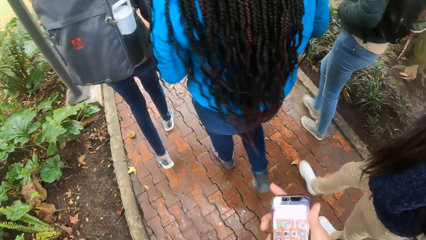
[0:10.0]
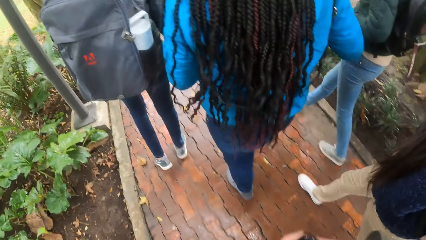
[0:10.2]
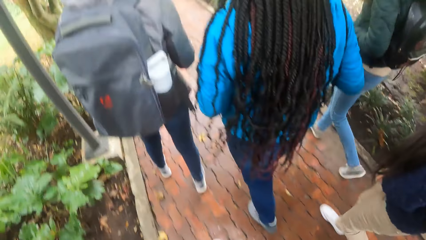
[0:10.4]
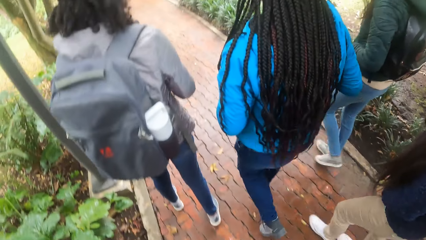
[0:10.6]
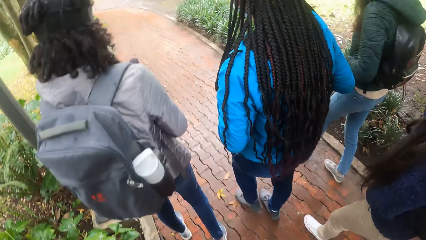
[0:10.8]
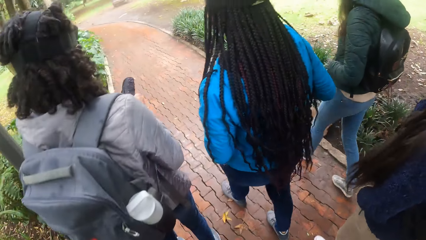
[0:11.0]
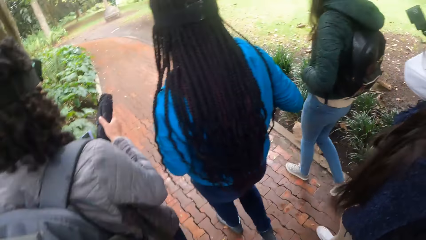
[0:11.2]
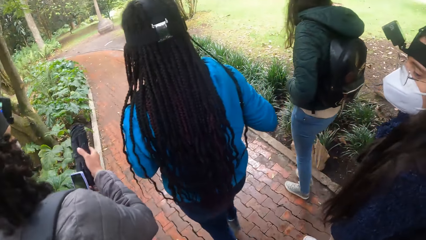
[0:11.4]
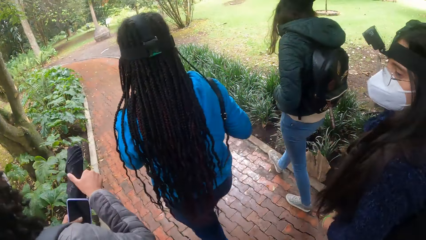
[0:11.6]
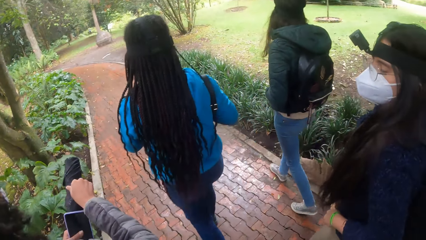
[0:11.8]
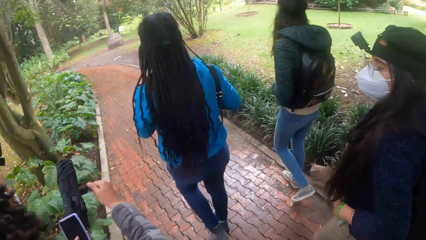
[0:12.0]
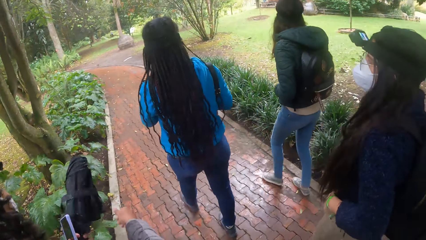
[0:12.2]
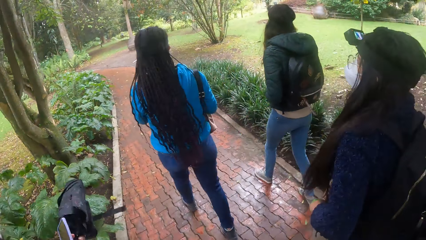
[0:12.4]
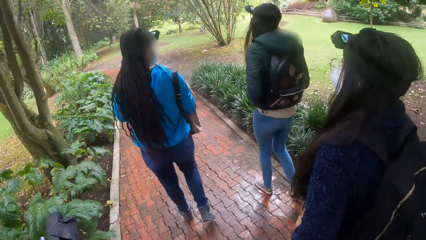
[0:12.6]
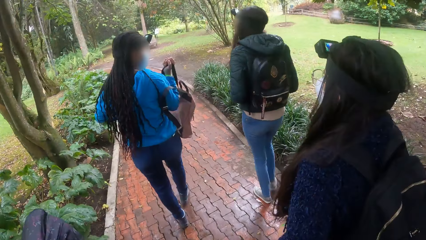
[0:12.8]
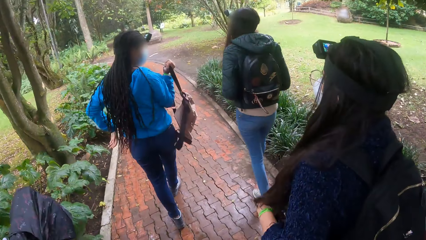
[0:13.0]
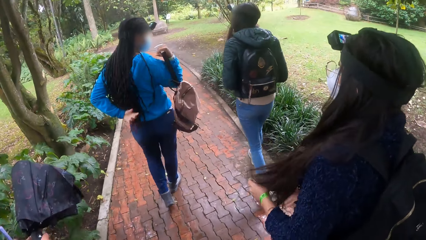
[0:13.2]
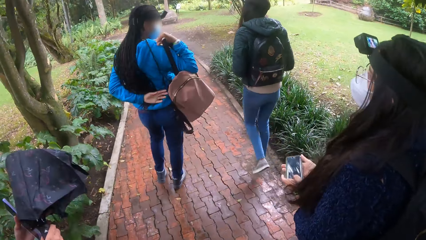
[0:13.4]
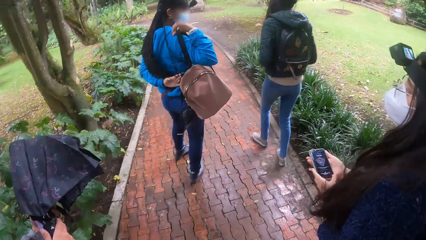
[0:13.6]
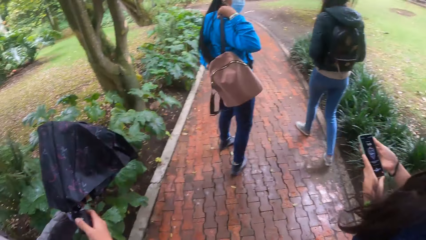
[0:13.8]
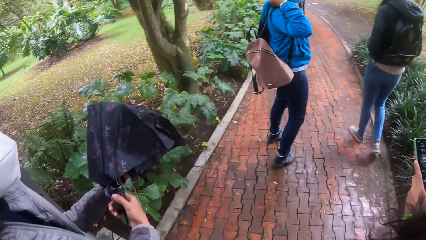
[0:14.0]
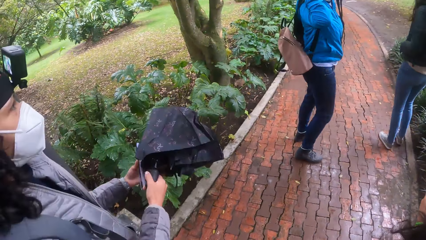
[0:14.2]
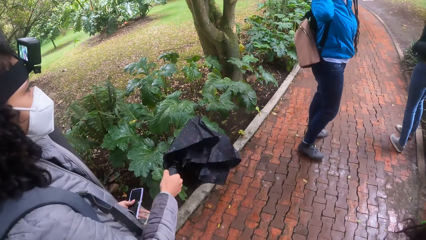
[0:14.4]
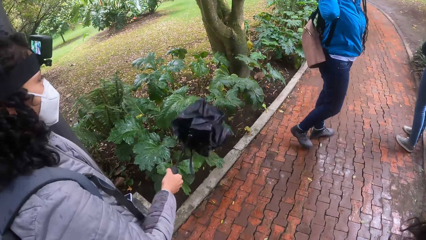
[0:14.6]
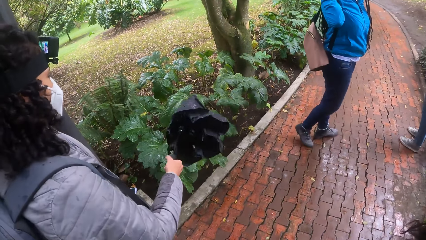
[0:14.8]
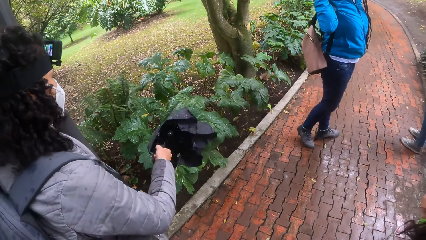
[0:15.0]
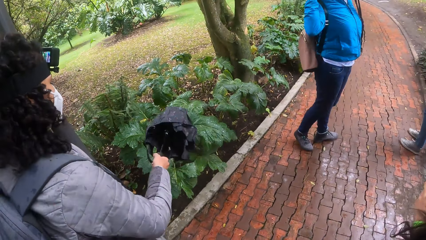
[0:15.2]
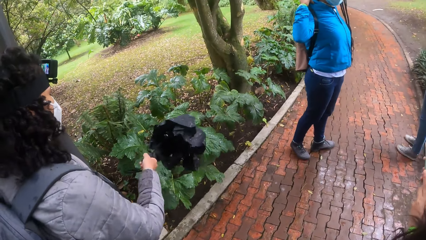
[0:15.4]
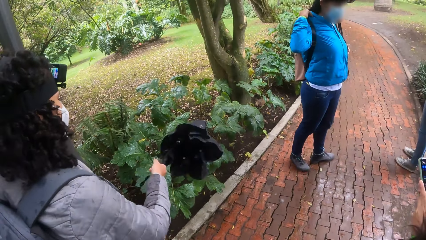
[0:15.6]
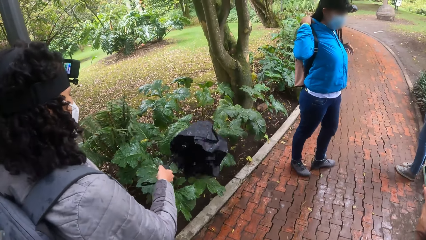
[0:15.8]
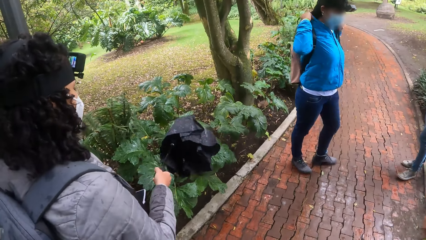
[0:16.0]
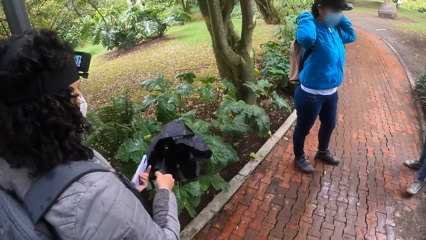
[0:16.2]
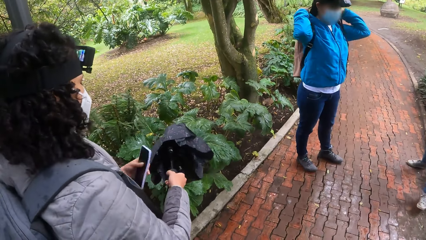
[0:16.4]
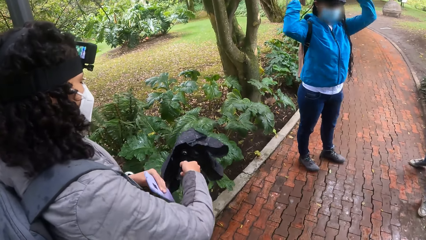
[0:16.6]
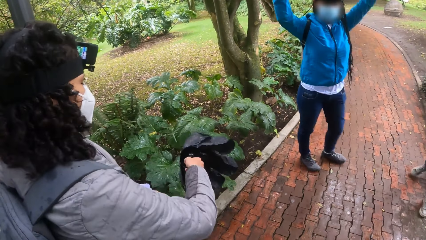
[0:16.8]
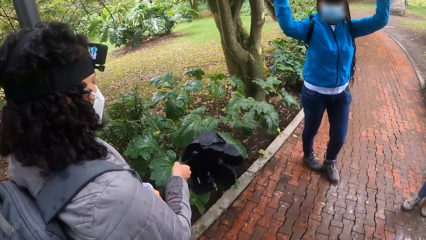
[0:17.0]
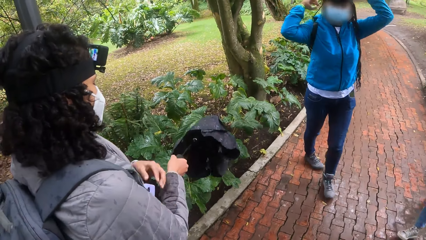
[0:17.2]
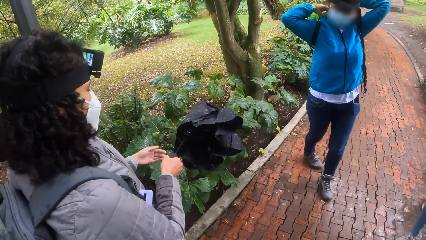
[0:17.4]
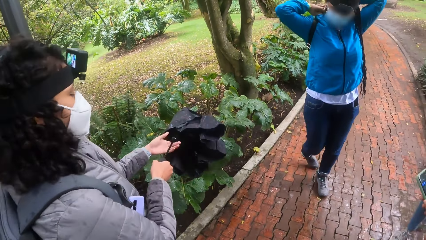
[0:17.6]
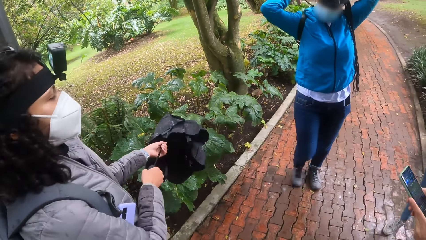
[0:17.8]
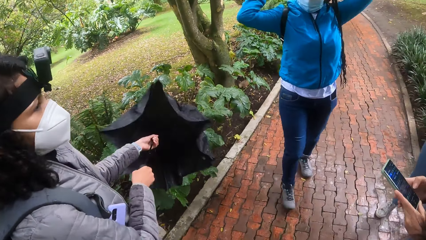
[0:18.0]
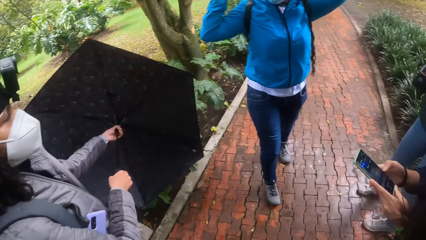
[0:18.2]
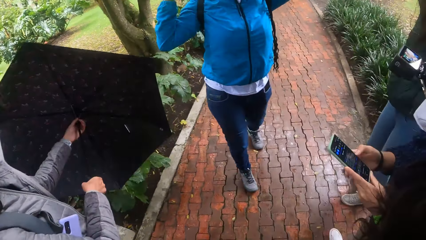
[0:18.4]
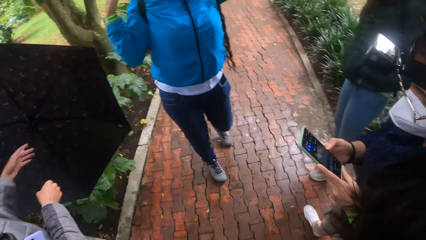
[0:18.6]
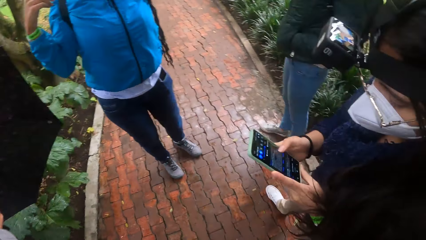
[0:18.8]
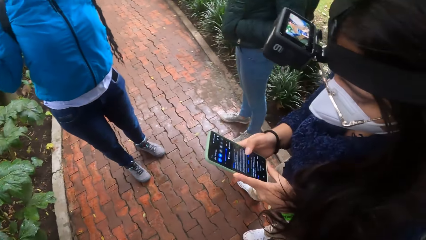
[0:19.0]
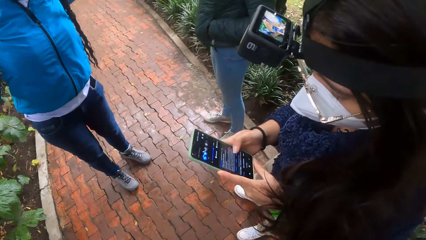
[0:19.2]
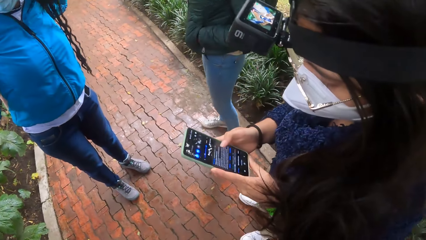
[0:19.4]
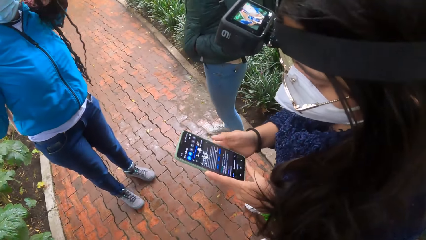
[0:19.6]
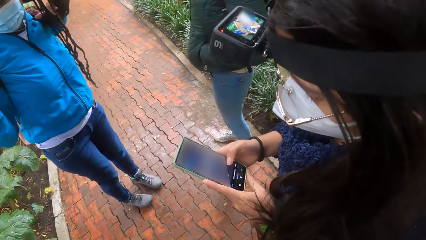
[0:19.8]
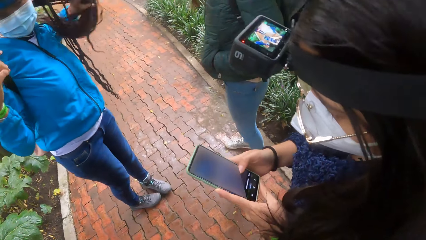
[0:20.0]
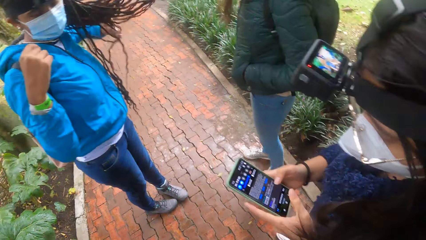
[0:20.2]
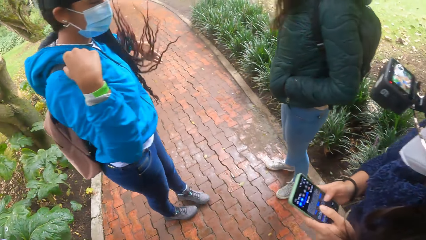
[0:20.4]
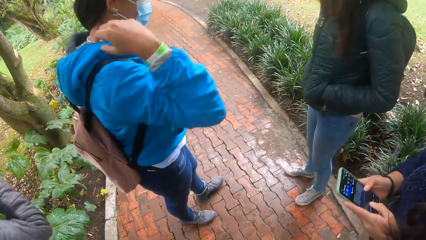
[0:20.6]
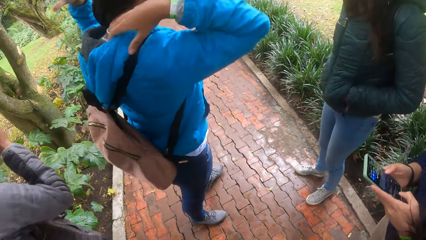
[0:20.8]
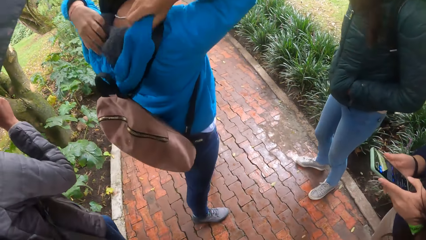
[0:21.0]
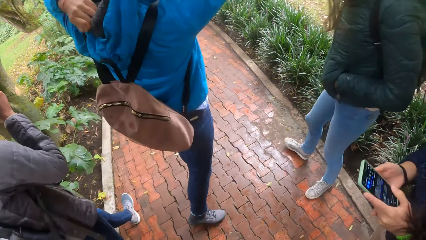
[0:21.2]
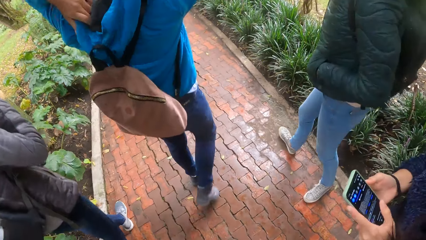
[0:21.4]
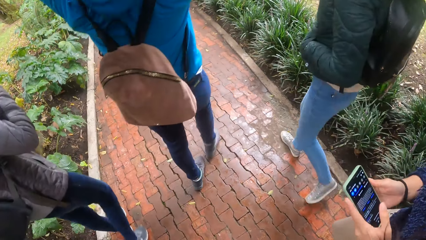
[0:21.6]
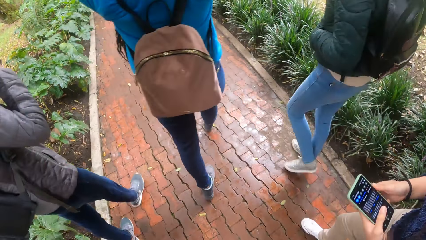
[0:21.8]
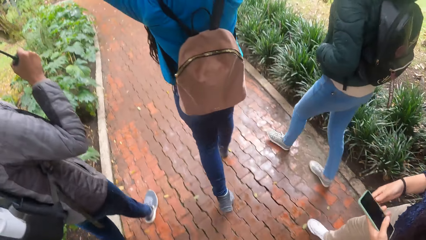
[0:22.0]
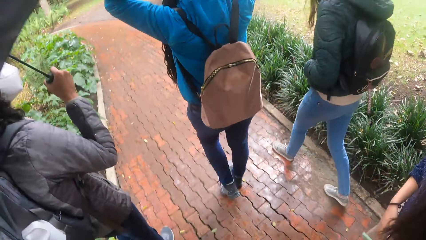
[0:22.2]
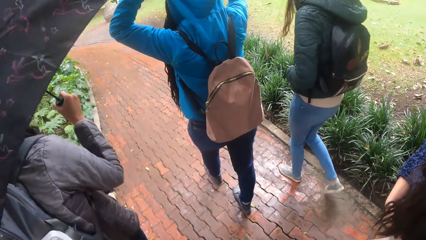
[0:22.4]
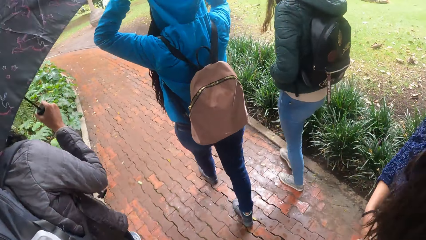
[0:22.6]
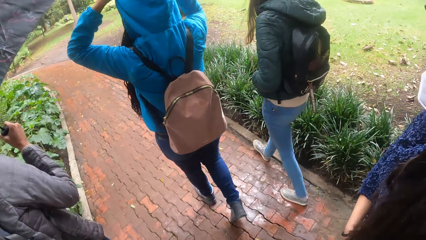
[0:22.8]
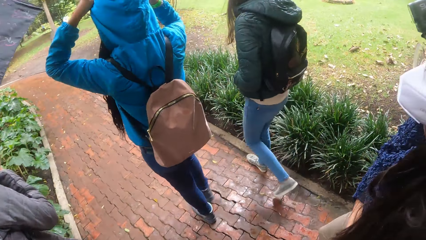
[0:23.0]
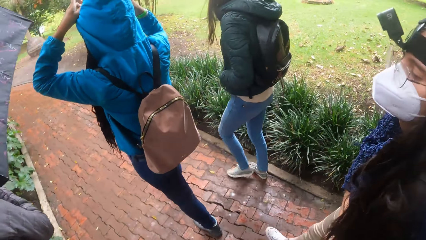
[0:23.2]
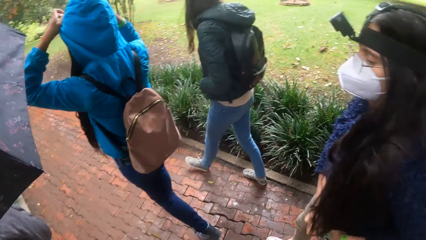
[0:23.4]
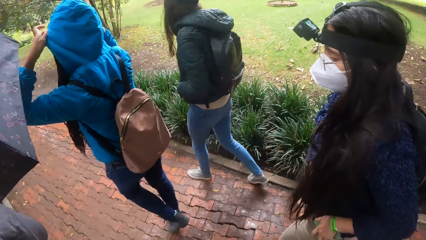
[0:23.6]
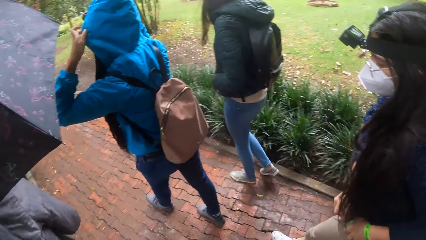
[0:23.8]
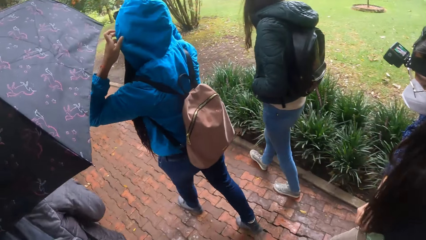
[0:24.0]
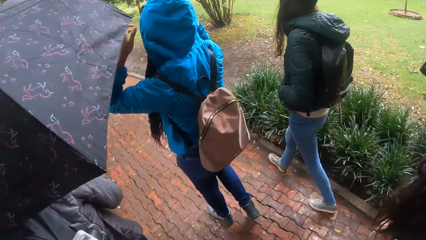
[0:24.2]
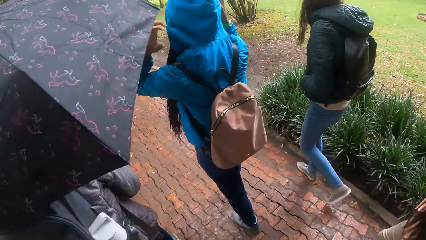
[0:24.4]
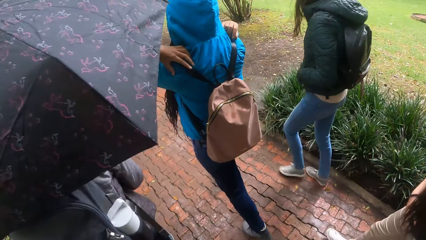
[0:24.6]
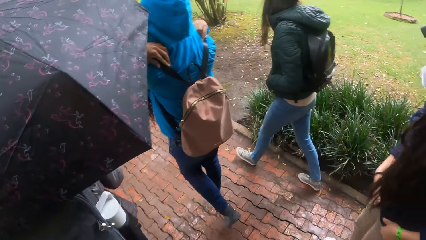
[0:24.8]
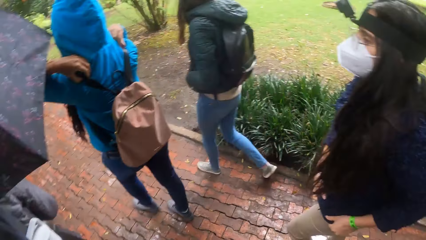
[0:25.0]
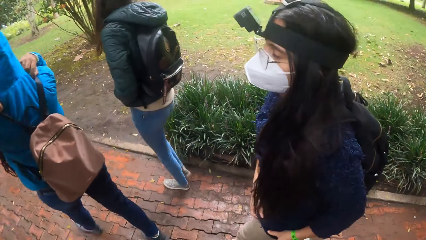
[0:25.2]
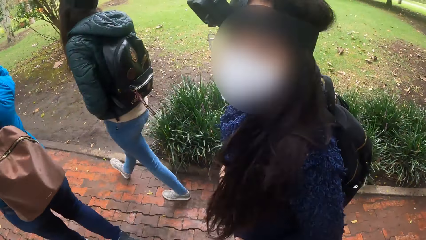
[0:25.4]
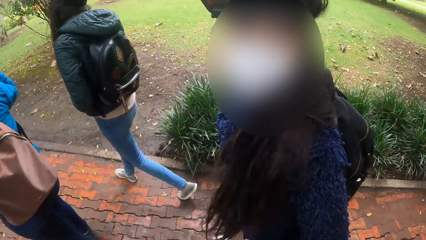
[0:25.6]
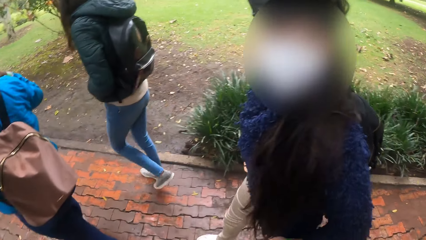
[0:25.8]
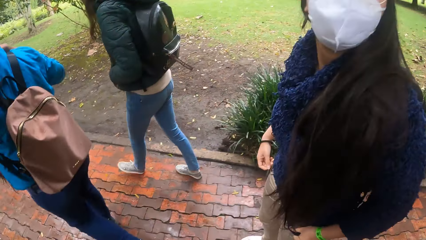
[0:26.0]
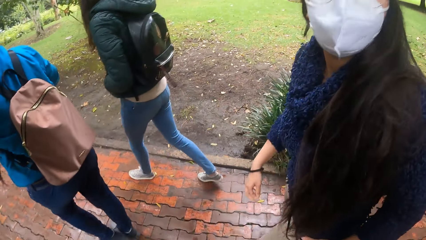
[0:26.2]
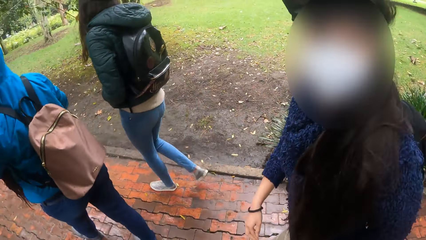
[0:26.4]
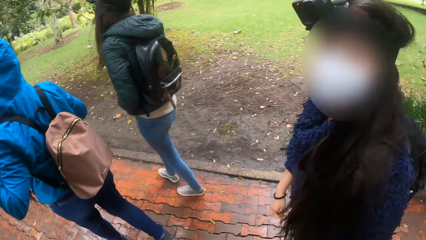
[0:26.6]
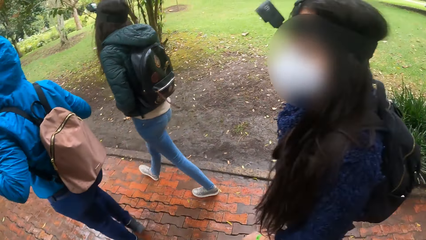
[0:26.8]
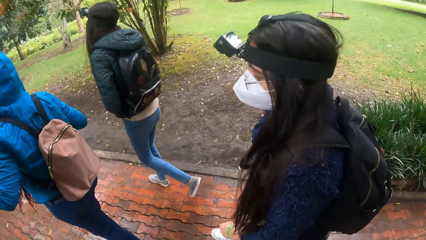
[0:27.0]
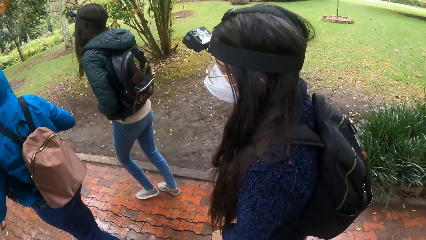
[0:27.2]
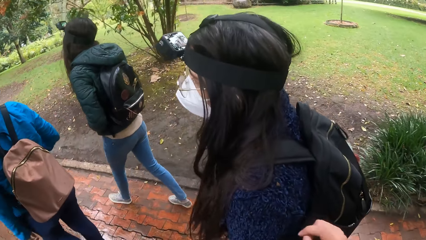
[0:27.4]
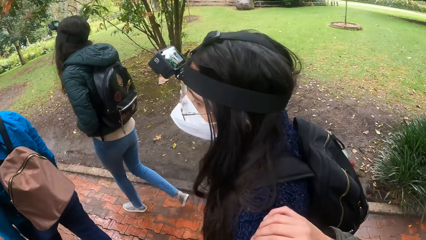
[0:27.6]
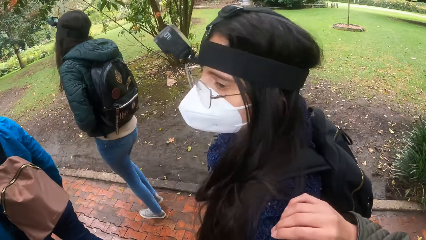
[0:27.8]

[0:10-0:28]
A woman loosens an umbrella in her left hand with her right hand. Another woman operates a phone with her hands. A third woman places a bag on her back with her hands. The first woman opens up the umbrella with her hands. The first woman places the umbrella above her head with her right hand. The third woman covers her head with a hoodie cloth. A fourth woman interacts with the camera wearer. The camera wearer talks to the fourth woman.
